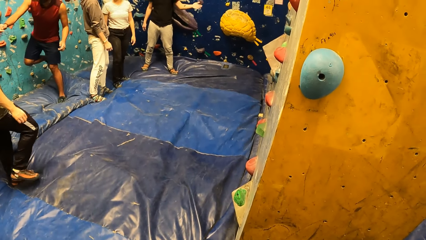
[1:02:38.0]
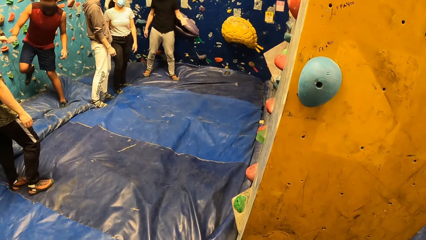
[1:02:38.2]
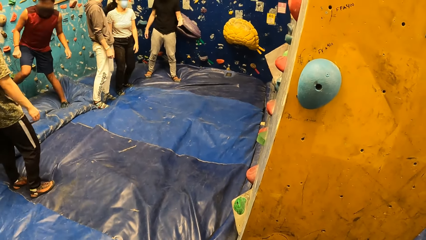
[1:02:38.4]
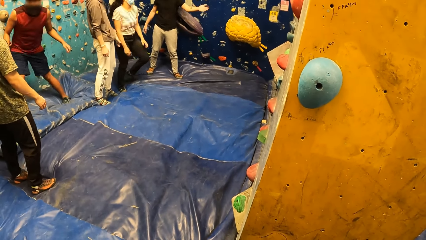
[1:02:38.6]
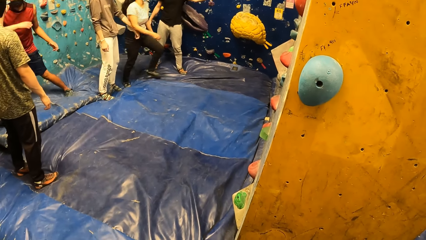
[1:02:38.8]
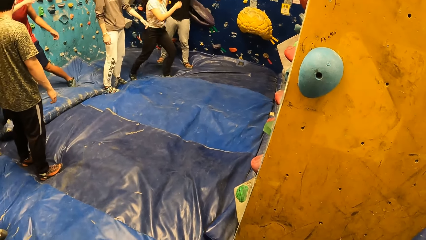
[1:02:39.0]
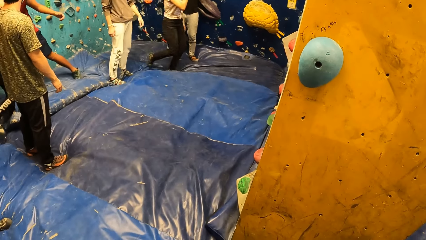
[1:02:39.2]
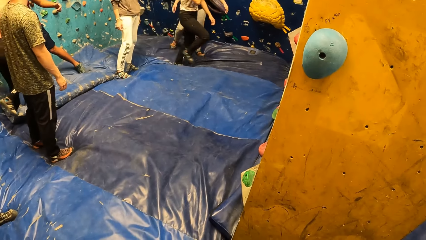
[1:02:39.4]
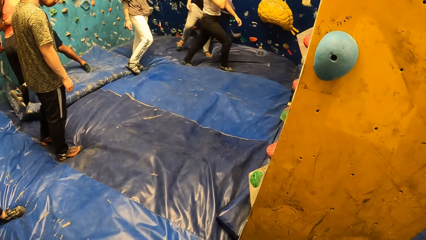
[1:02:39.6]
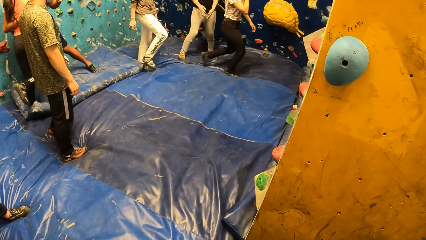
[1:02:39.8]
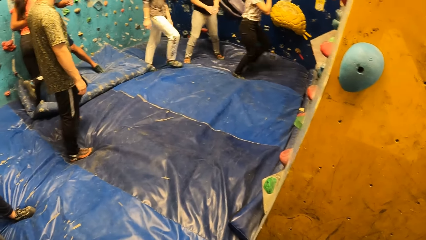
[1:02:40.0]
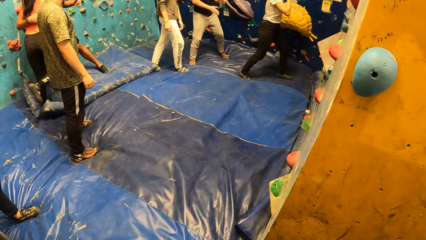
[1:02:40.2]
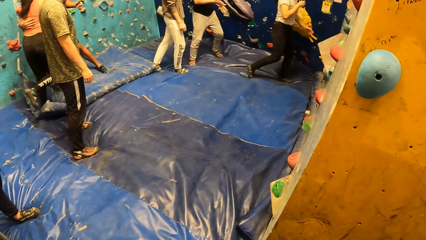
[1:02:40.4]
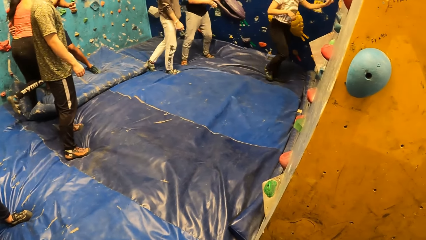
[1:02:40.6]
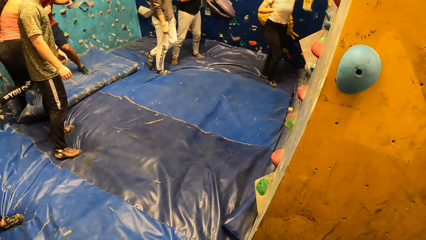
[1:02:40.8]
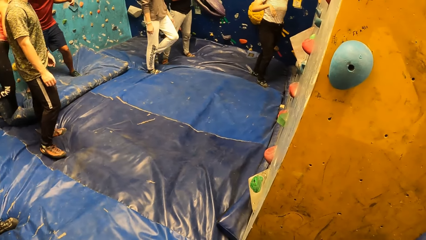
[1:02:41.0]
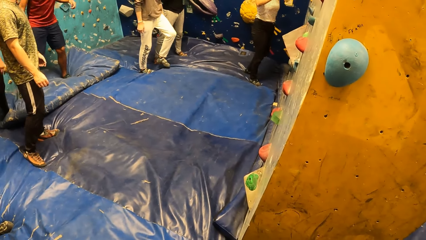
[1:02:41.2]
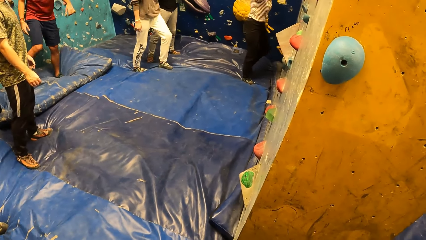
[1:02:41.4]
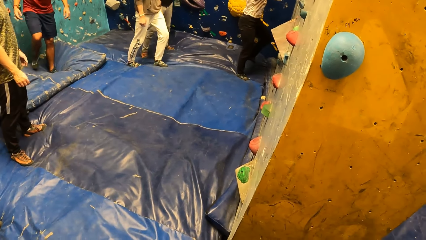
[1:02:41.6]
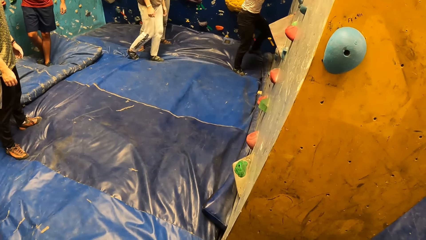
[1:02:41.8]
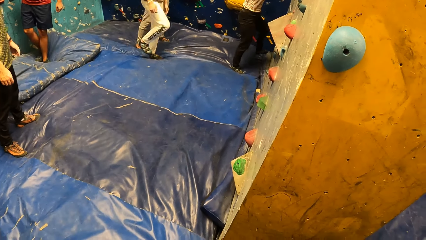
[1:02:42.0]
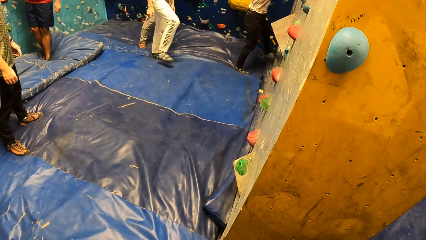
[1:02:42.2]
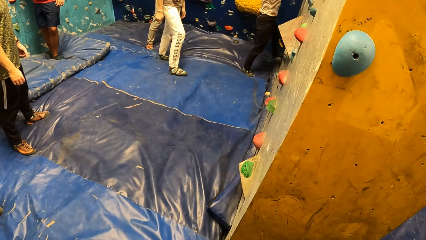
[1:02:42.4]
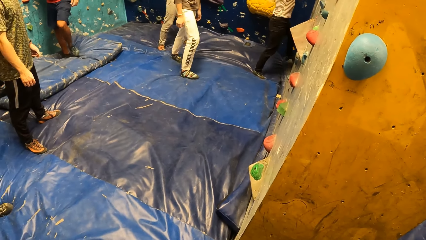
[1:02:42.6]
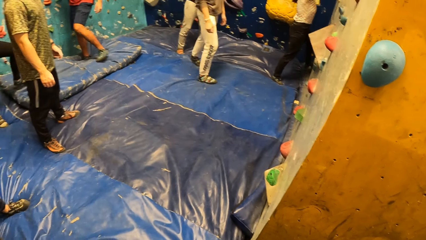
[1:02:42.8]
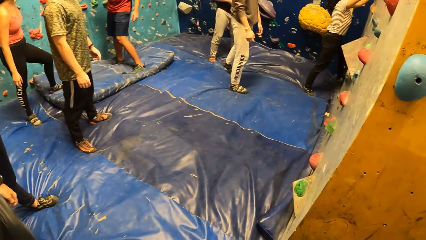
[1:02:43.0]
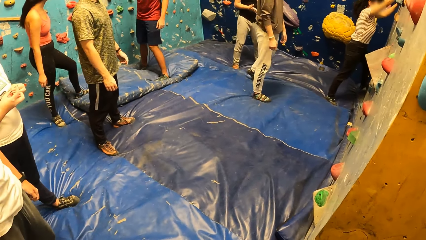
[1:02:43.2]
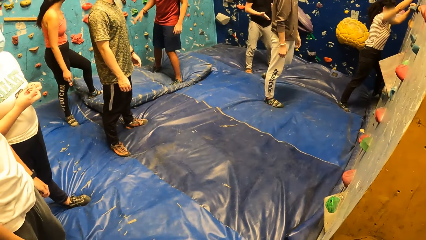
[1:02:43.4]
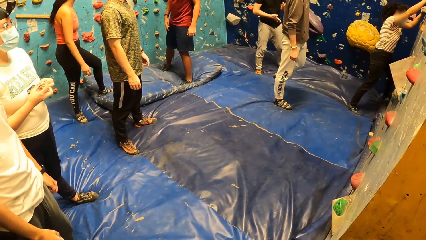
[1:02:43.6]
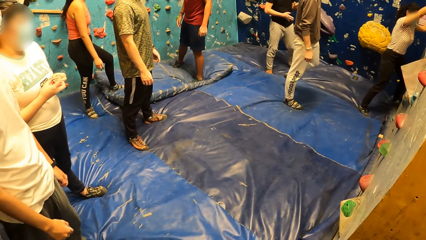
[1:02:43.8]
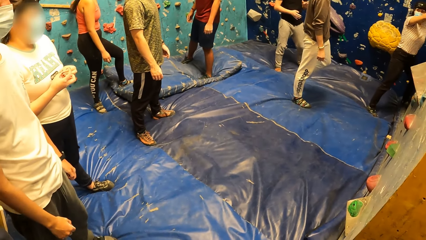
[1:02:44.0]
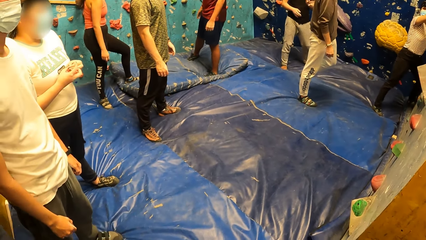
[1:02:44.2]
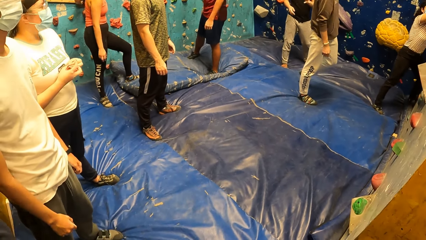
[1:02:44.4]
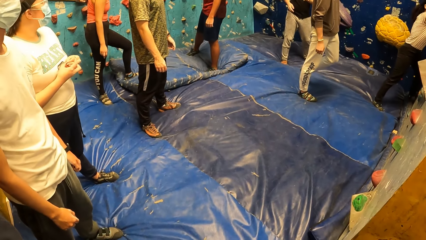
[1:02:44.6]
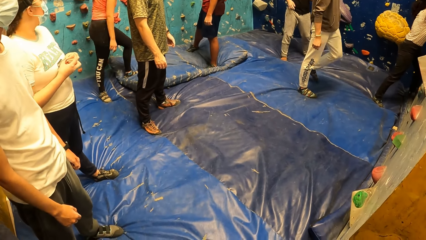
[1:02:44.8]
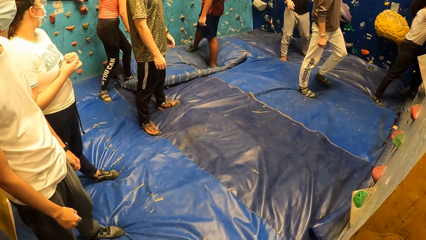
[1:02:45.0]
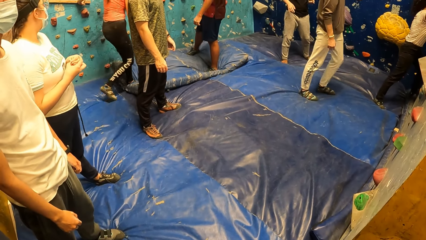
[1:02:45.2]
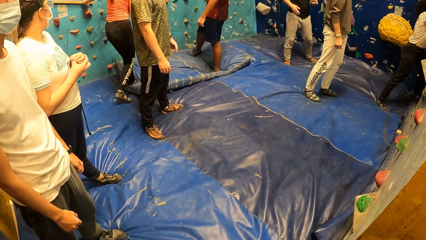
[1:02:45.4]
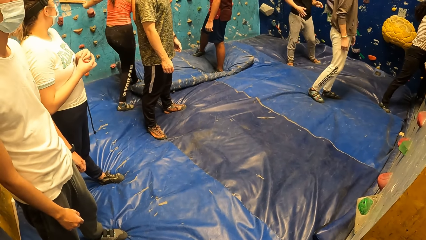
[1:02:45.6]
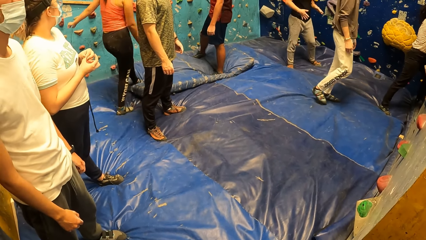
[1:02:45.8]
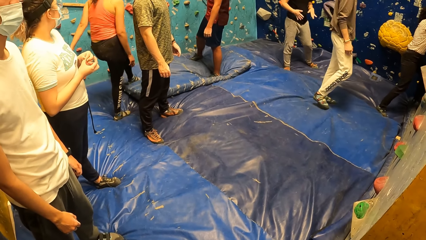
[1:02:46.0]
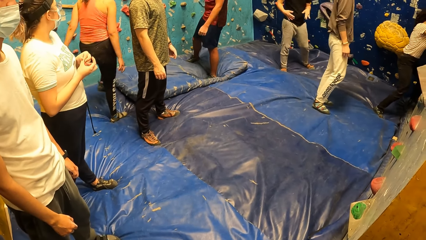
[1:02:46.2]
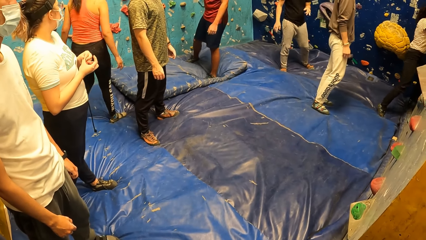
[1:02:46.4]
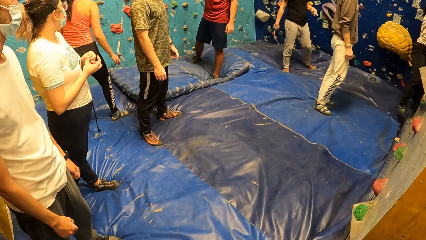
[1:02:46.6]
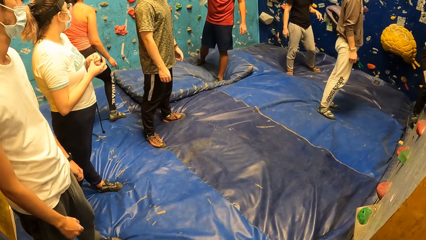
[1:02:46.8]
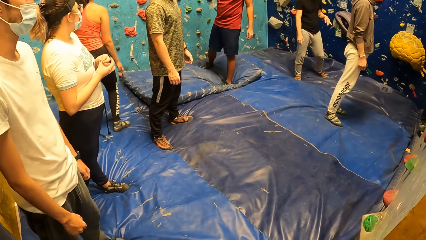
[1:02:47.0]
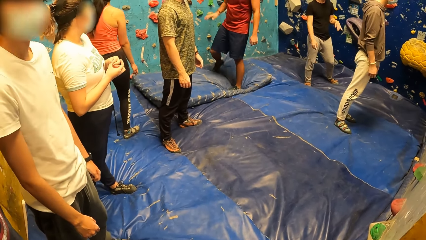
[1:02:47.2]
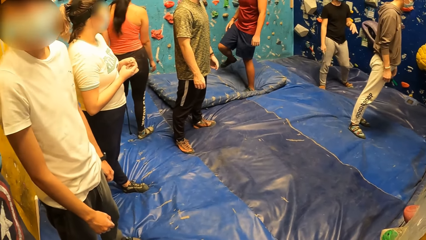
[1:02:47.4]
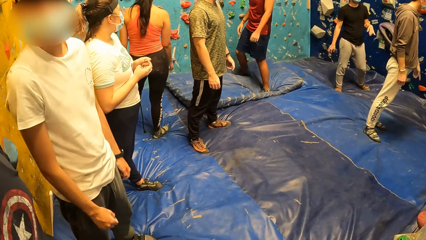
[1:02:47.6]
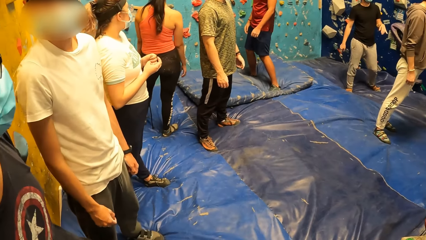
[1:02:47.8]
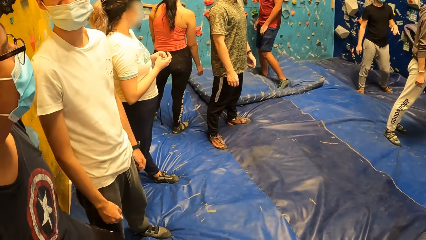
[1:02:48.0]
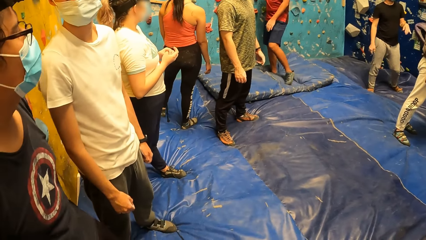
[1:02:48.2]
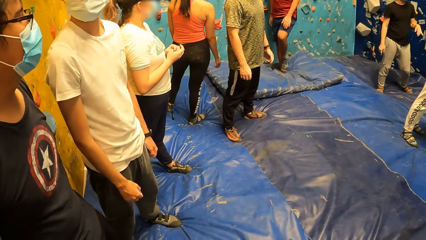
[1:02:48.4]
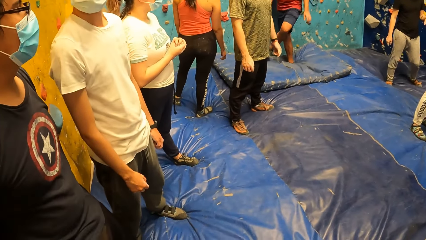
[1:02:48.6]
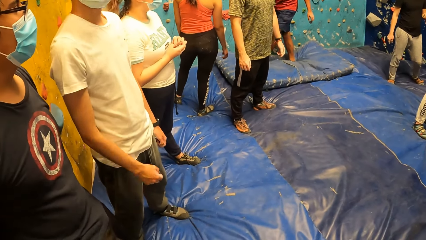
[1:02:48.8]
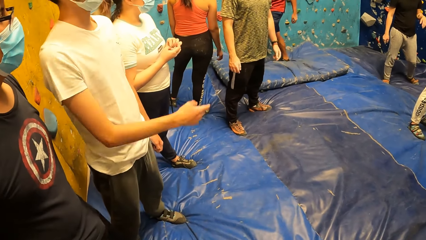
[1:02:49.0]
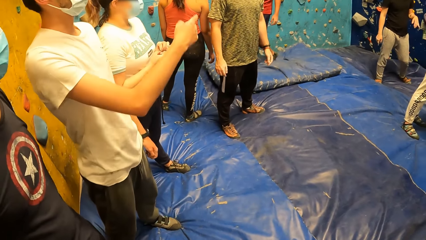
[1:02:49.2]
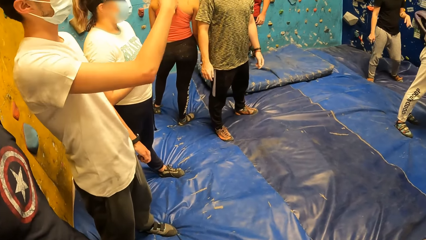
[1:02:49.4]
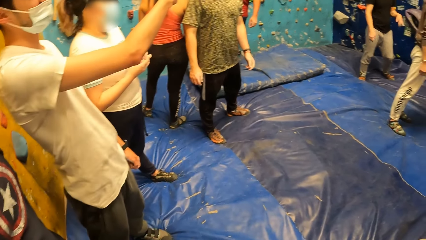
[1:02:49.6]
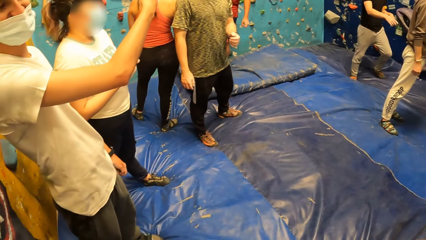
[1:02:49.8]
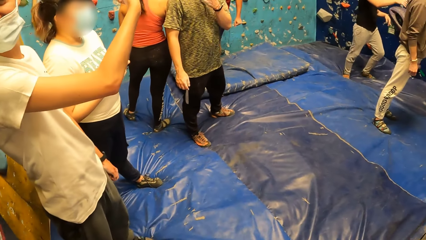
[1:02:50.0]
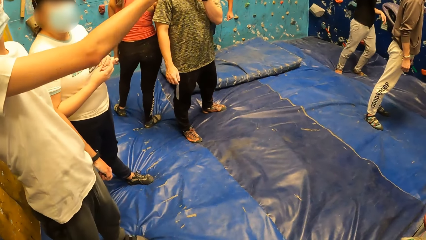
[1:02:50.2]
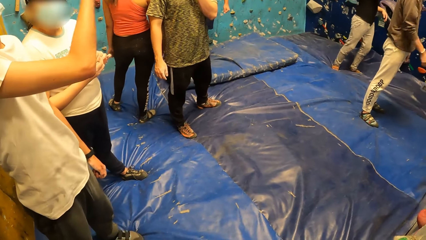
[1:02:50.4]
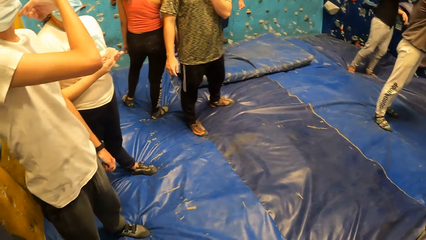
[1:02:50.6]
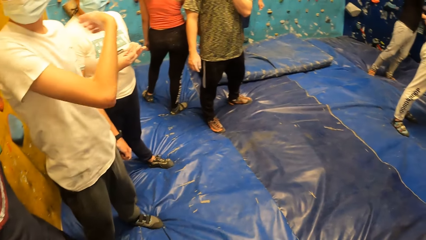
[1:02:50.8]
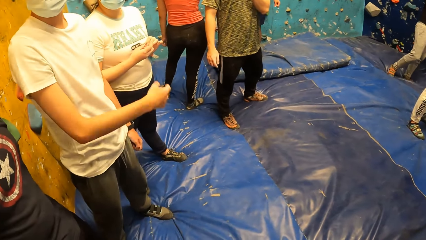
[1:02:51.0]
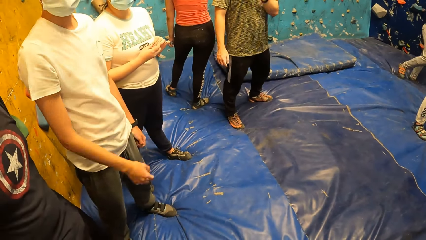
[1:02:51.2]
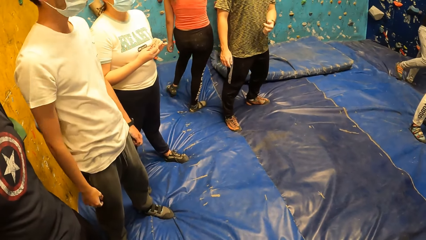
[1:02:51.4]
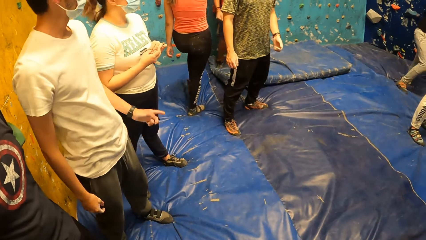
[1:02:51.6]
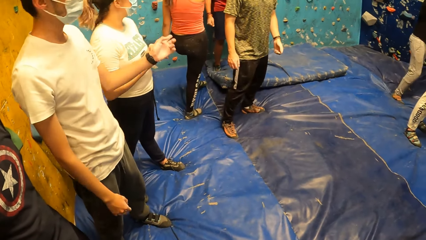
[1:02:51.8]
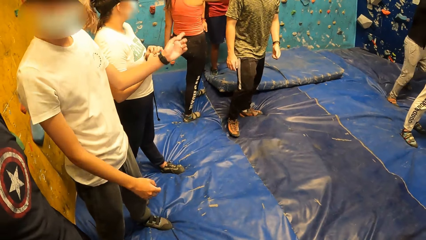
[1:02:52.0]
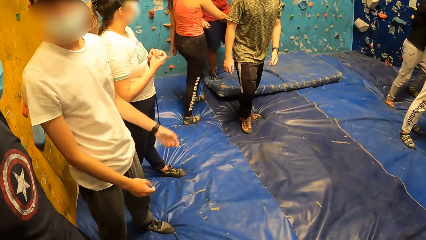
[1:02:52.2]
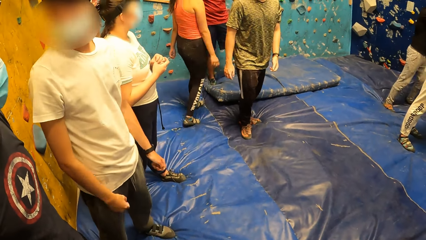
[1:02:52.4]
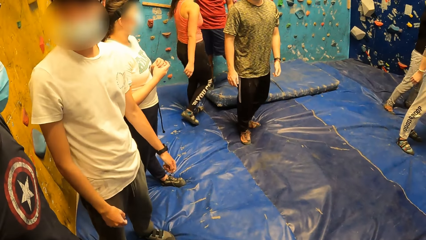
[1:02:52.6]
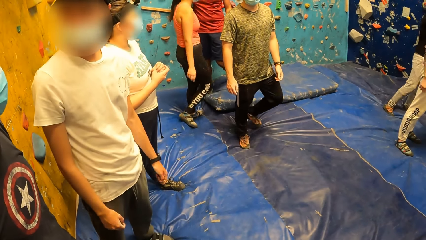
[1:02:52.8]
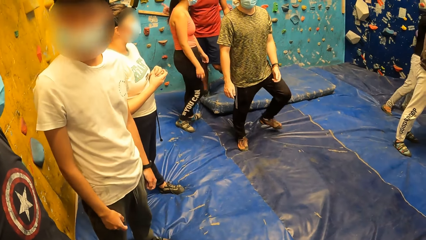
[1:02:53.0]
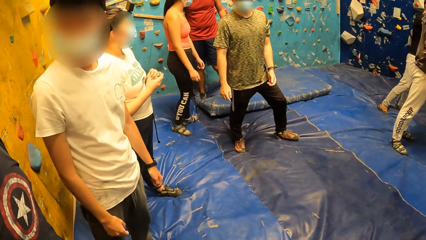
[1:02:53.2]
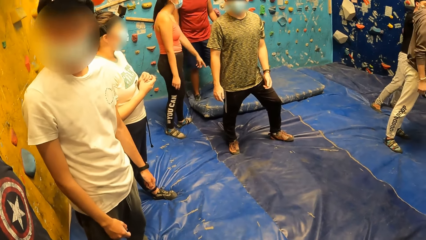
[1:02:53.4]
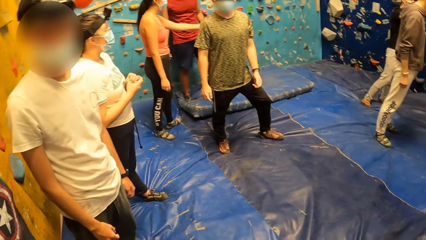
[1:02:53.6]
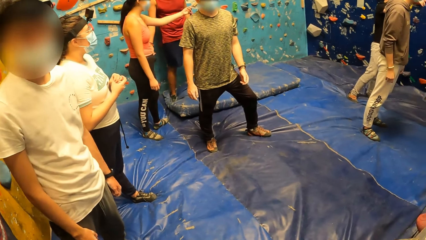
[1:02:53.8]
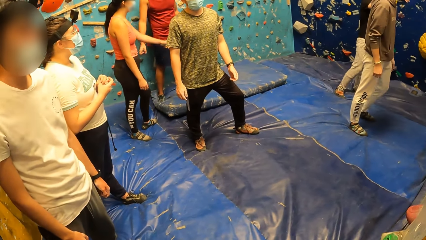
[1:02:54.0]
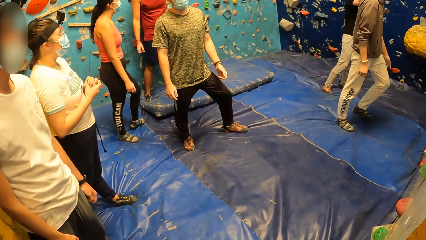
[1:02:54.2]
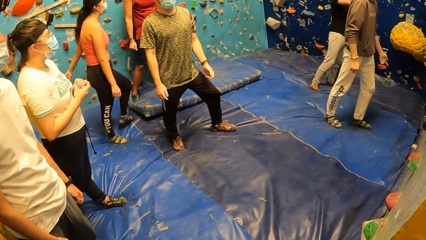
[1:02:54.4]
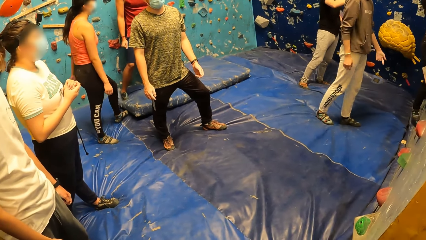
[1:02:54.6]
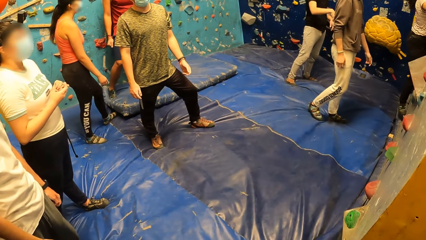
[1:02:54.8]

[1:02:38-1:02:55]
A woman walks towards the climbing wall. The woman climbs the climbing wall. The instructor passes instructions to the woman.
